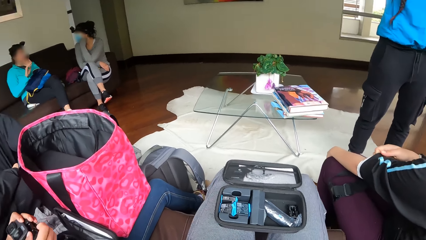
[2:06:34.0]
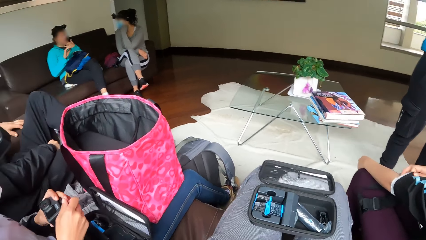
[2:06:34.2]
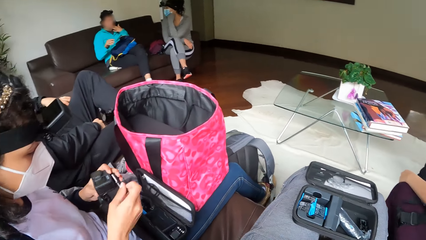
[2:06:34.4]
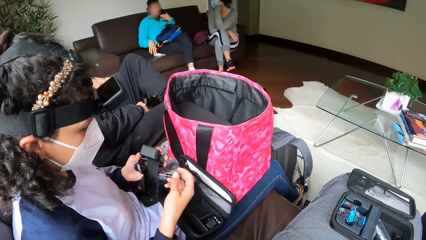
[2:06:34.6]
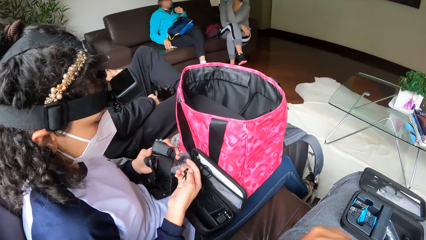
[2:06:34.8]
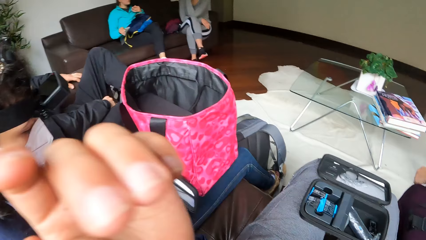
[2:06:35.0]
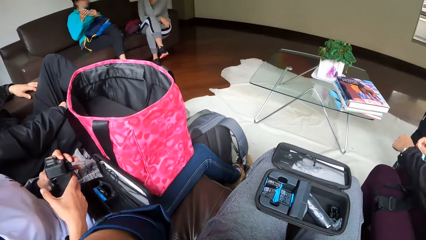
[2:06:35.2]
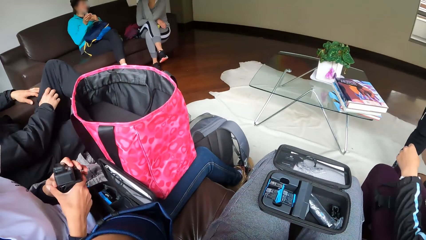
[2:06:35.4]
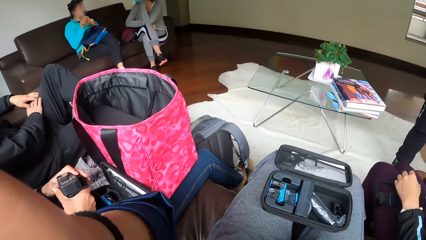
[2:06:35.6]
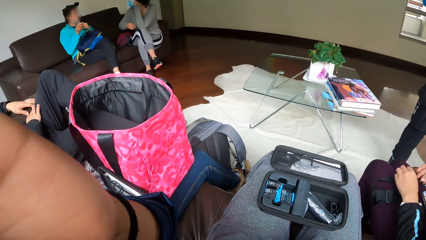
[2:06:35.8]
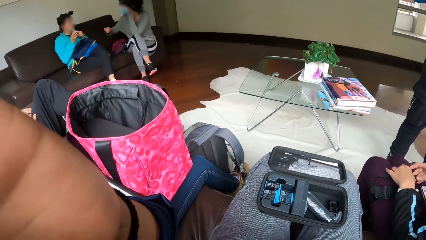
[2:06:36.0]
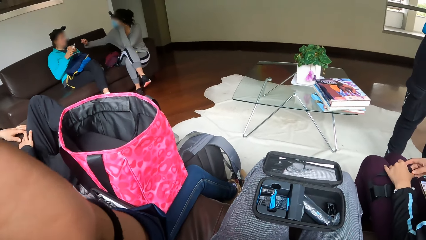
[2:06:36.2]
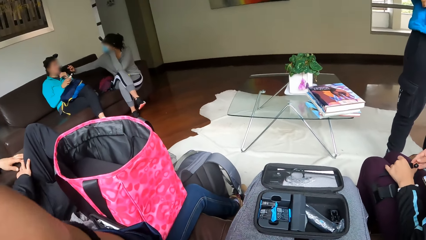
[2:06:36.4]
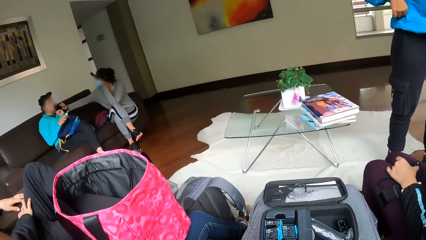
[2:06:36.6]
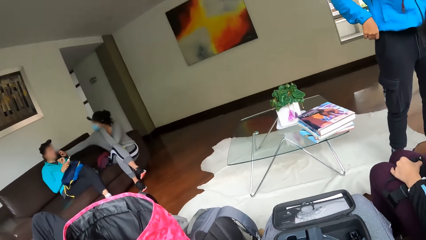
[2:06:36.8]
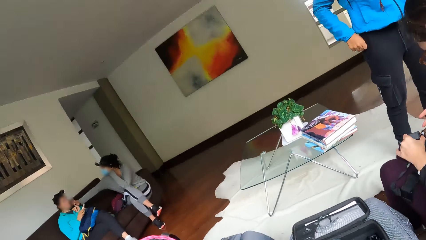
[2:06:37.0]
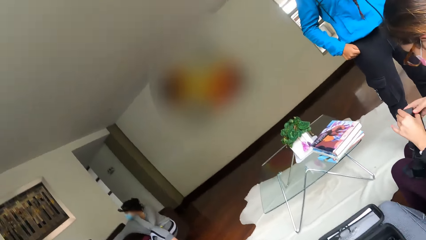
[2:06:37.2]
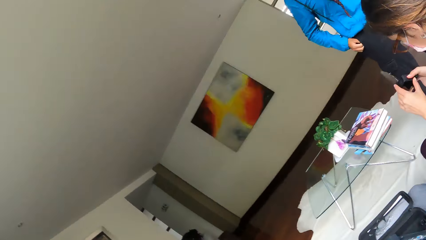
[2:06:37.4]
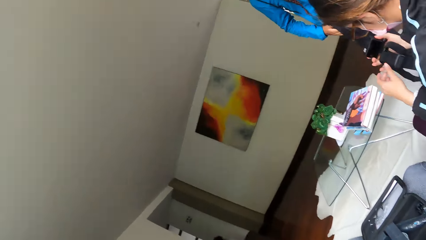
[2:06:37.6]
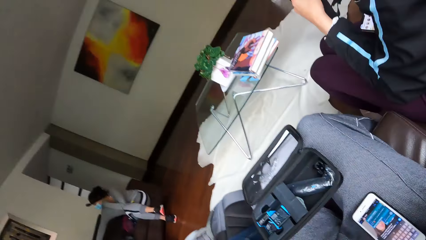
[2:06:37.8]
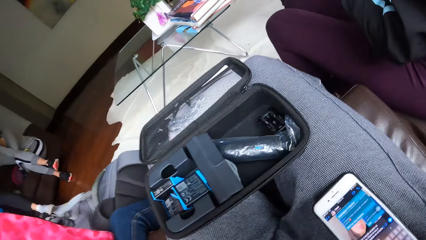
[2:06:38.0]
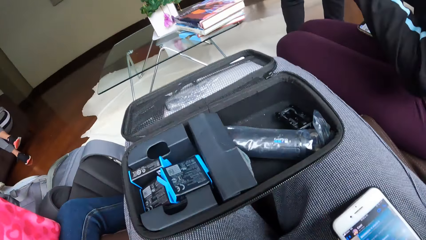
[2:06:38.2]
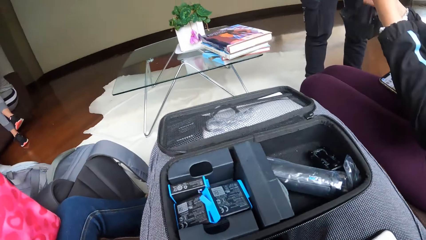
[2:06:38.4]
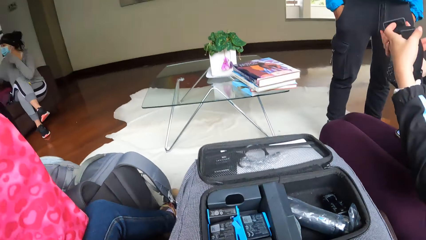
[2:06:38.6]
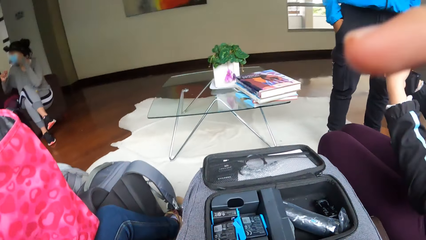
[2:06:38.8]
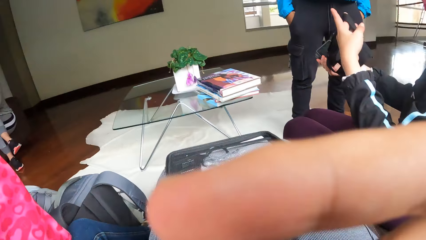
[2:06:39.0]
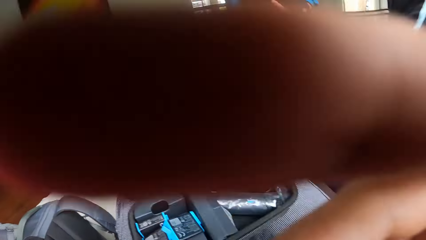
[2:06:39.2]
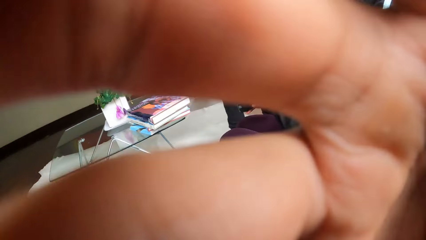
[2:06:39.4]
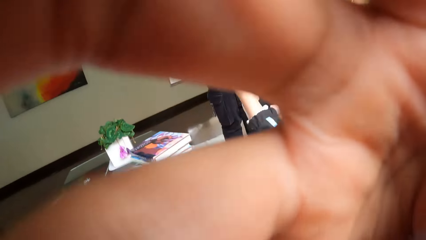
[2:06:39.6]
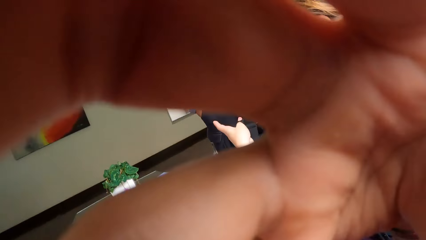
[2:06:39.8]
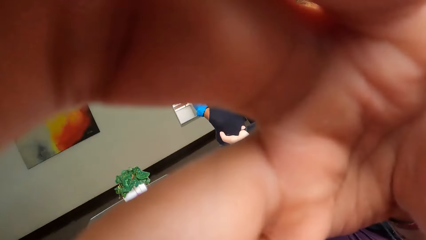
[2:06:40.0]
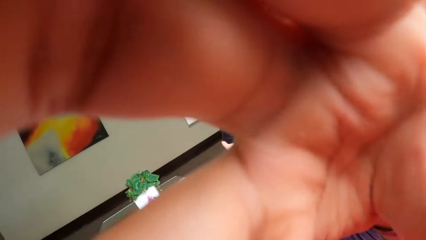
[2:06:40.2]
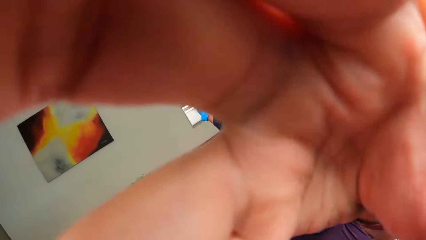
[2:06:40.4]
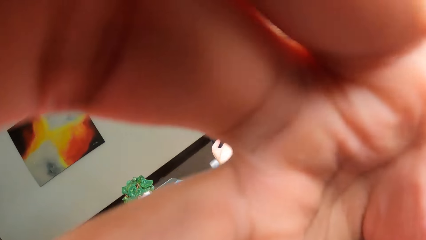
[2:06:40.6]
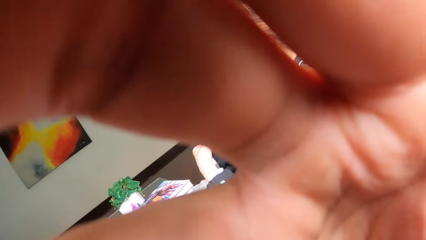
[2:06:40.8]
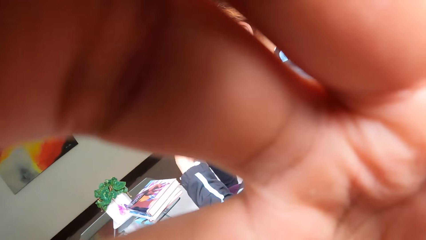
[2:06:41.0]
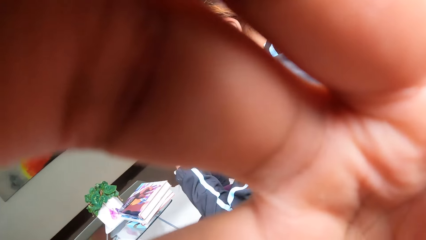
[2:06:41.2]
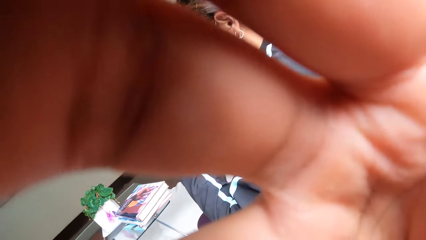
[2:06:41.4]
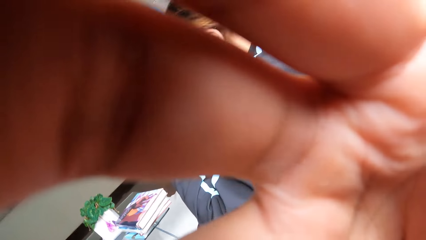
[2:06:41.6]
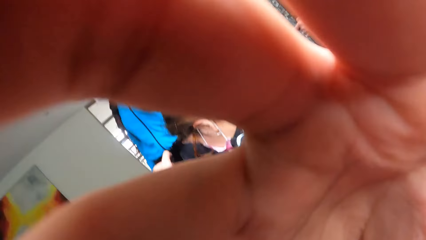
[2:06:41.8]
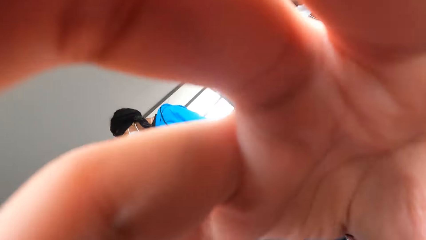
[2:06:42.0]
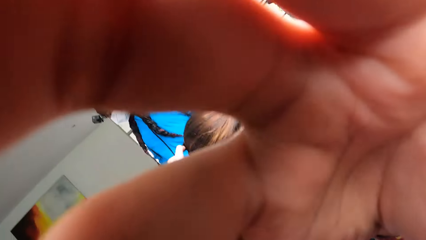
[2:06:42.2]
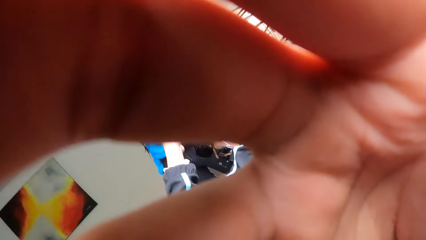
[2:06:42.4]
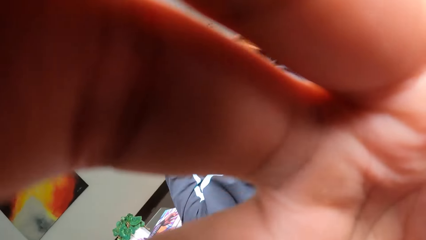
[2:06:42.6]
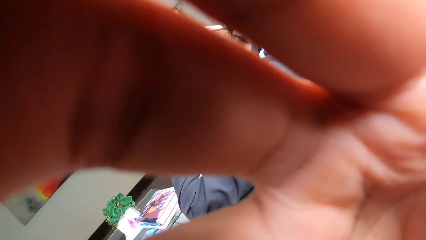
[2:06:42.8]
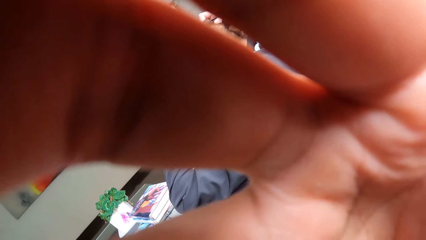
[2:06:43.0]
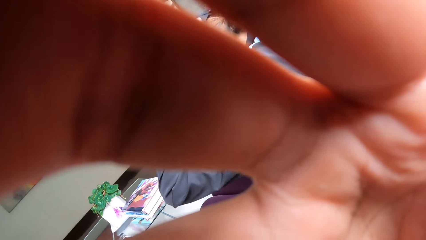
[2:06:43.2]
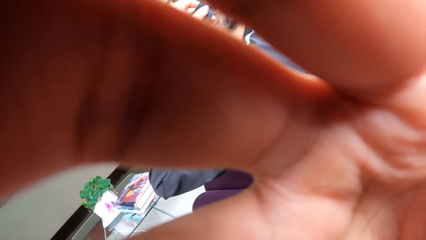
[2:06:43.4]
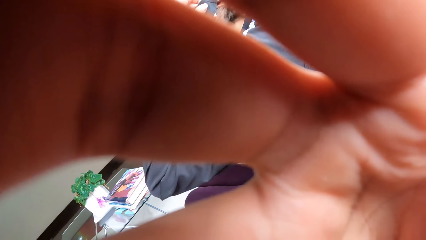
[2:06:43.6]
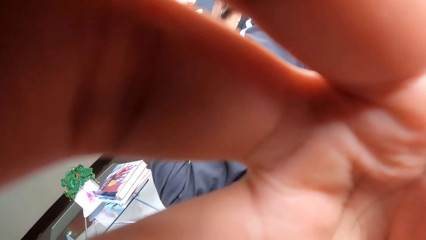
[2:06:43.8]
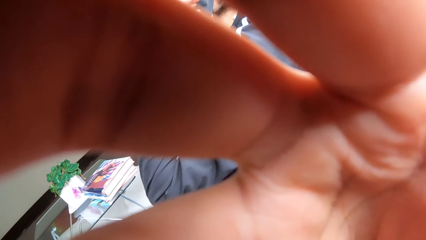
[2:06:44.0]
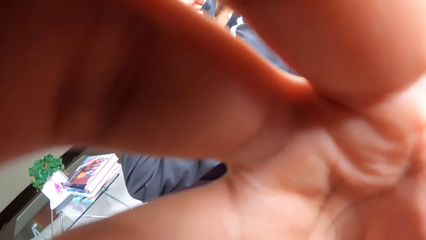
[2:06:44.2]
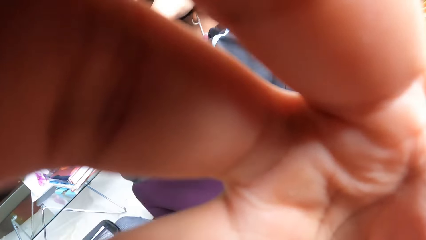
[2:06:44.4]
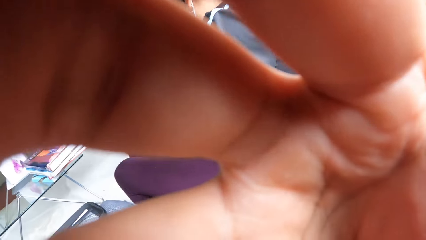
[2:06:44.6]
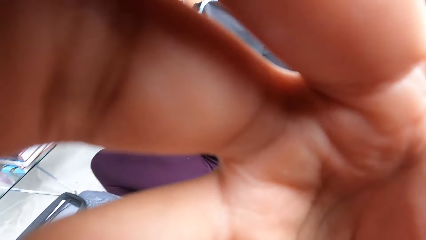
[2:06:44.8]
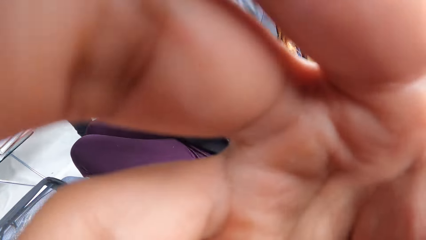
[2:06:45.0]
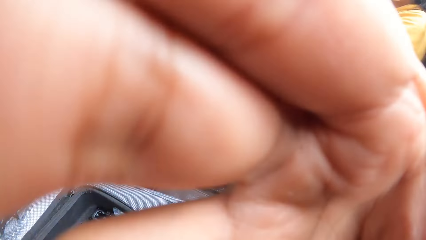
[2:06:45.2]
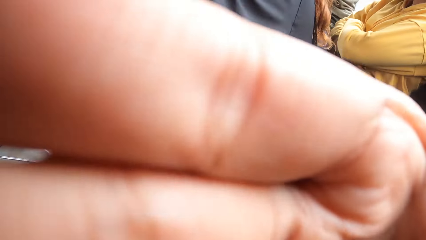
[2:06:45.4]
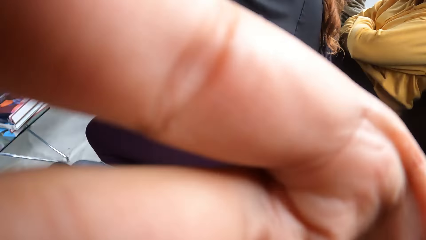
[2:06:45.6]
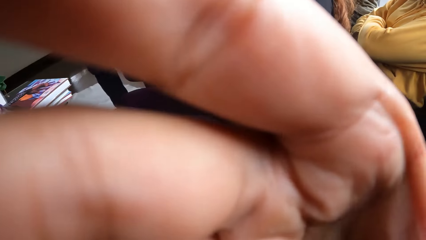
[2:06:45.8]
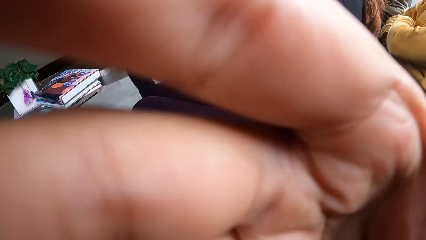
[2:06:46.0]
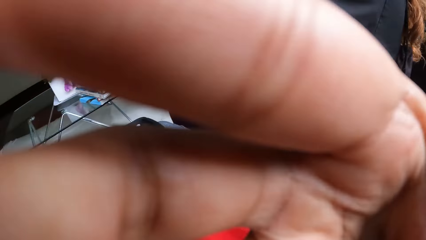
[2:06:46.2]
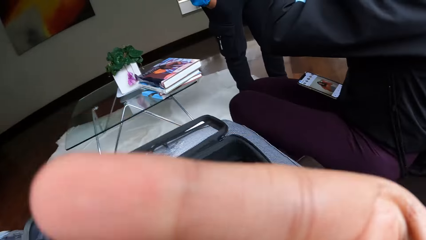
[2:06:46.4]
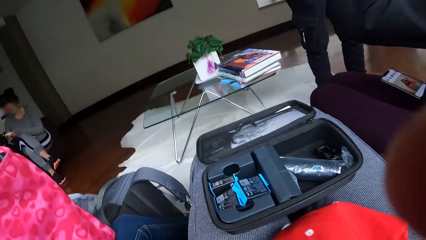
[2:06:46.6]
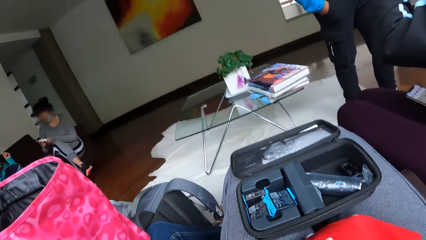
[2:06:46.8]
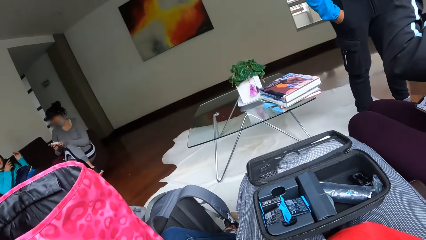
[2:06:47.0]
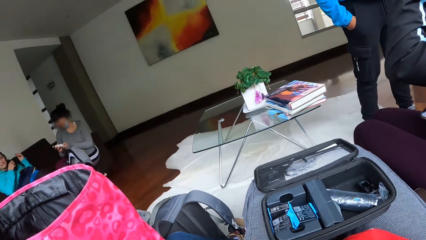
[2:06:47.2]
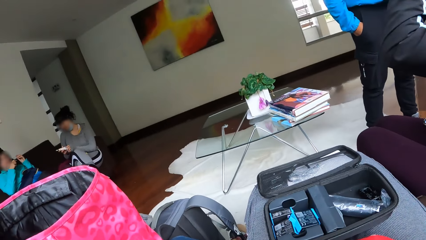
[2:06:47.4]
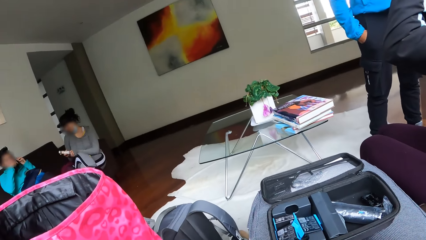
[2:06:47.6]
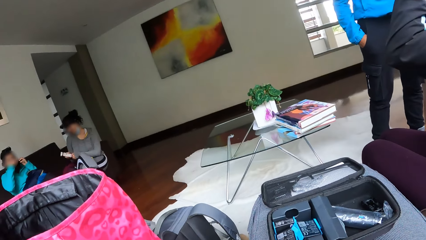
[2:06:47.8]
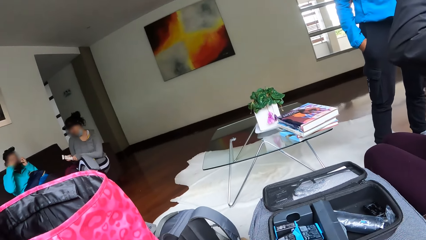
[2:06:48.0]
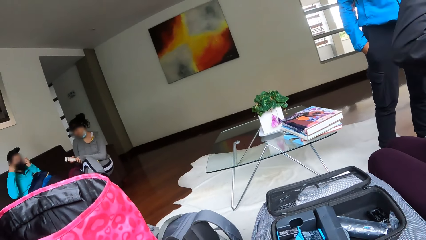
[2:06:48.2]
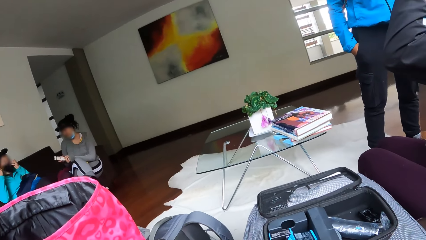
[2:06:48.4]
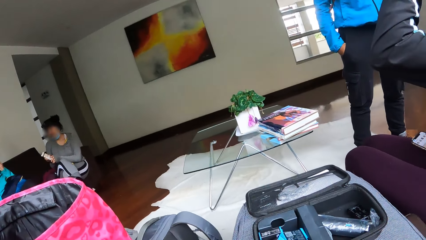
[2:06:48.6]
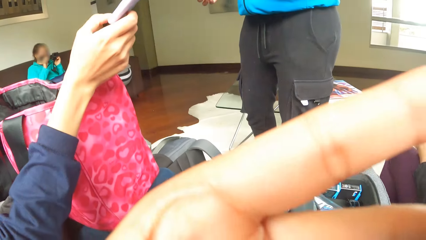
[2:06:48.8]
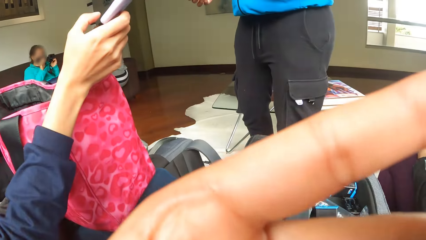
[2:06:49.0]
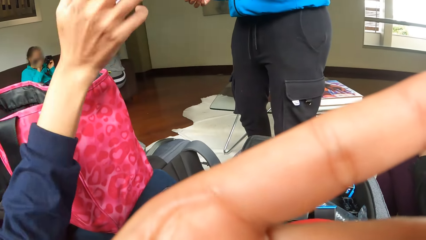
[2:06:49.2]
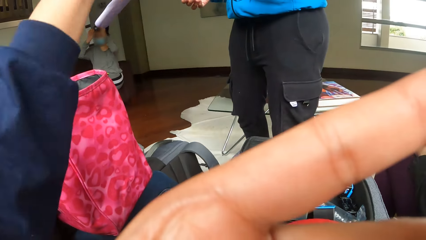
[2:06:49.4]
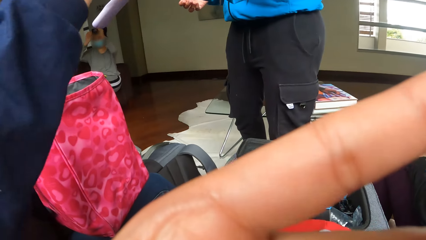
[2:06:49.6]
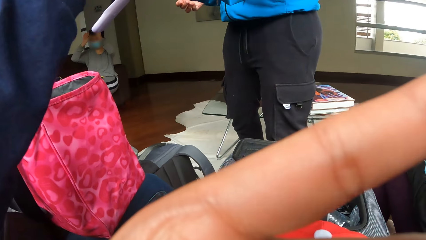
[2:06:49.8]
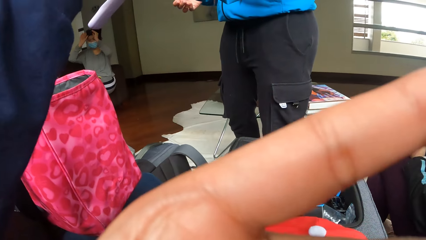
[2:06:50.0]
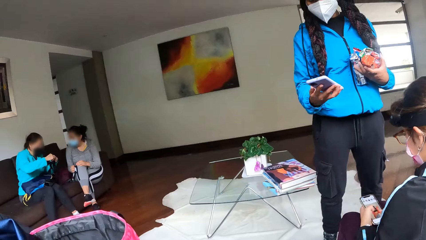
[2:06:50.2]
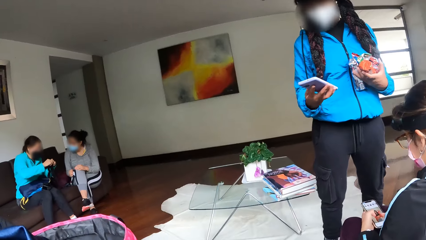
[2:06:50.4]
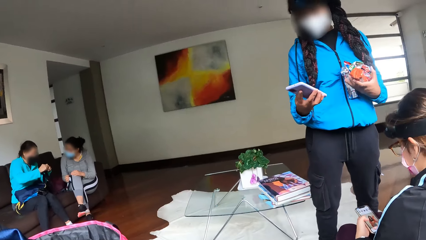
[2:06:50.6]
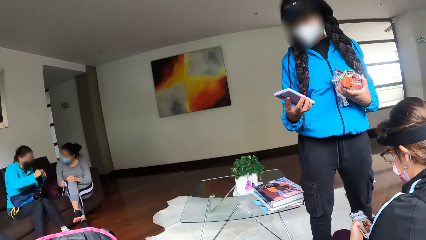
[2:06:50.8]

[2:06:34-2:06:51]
A woman holds a camera with both hands. The camera wearer does something with the hand. Another woman touches the chin of a third woman. The camera wearer looks around the house and does something with the hand. The third woman wears a nose mask with both hands.
